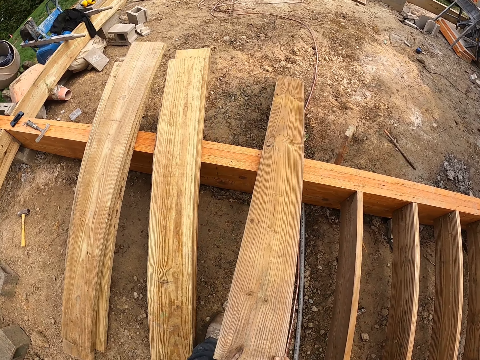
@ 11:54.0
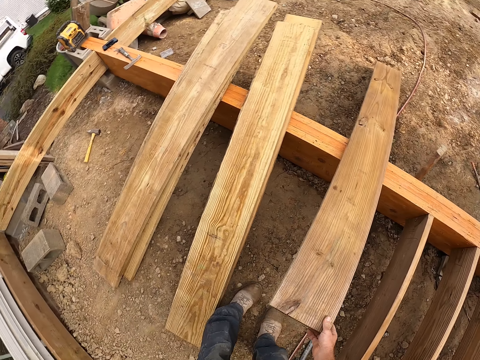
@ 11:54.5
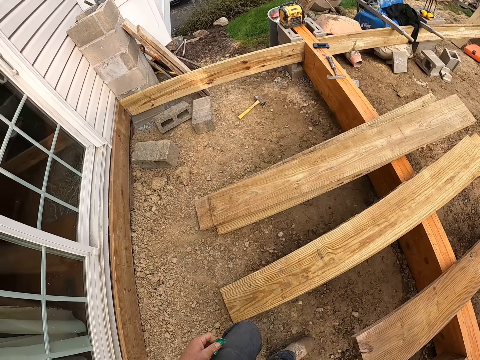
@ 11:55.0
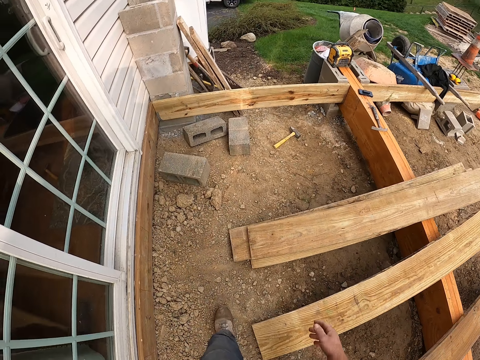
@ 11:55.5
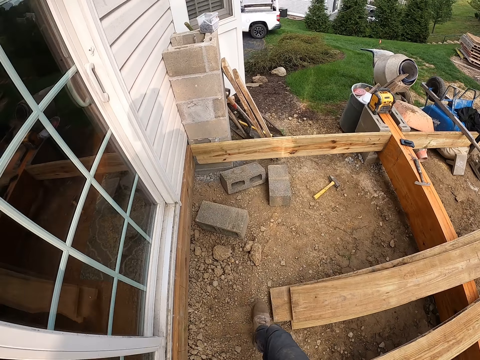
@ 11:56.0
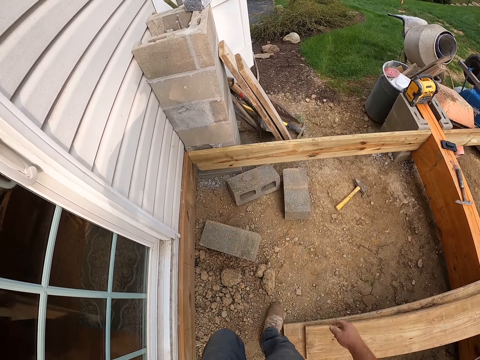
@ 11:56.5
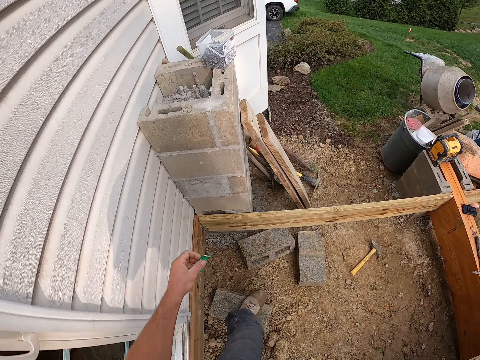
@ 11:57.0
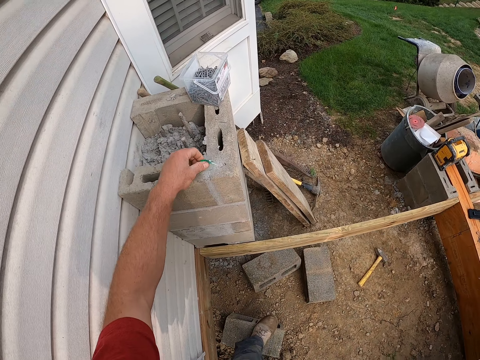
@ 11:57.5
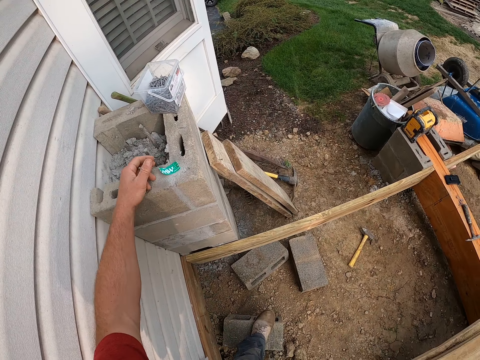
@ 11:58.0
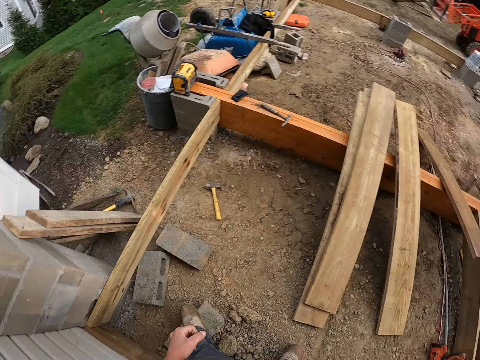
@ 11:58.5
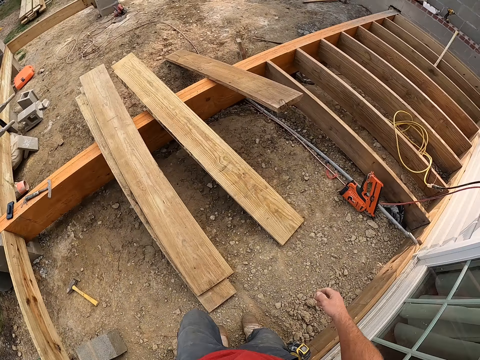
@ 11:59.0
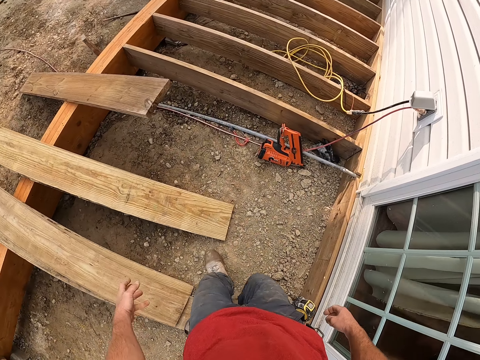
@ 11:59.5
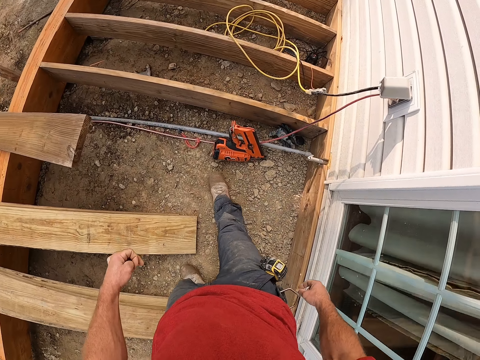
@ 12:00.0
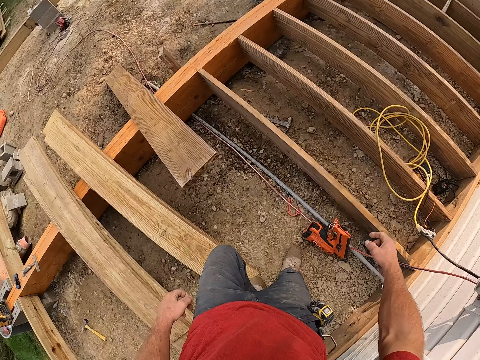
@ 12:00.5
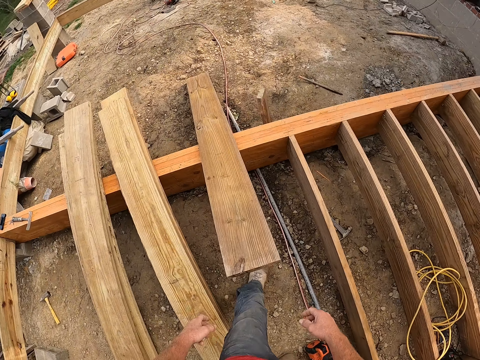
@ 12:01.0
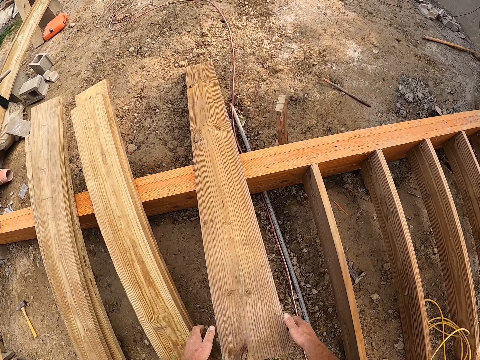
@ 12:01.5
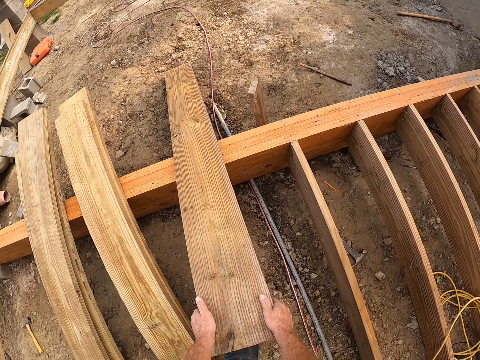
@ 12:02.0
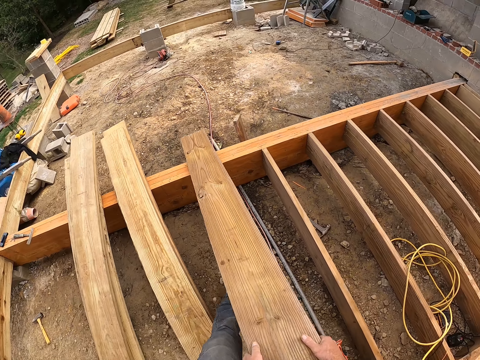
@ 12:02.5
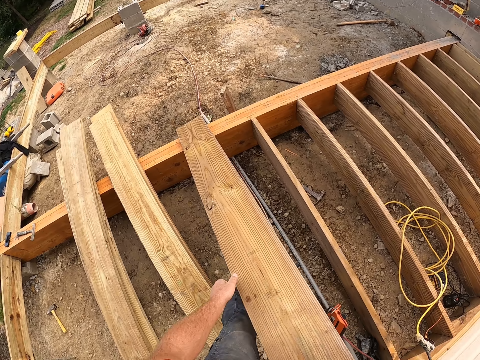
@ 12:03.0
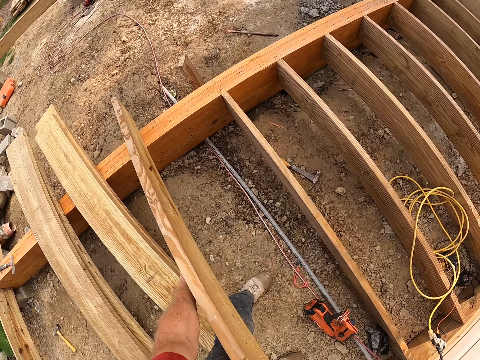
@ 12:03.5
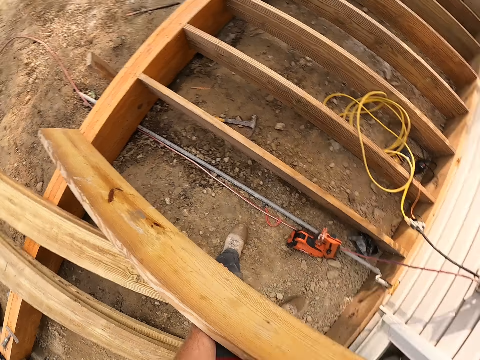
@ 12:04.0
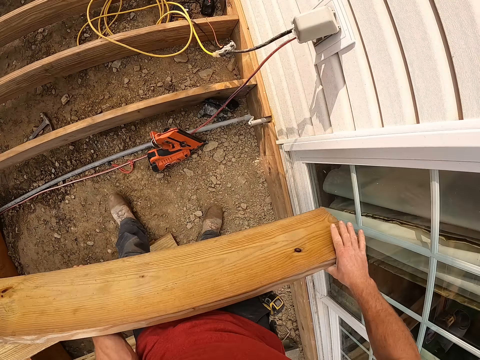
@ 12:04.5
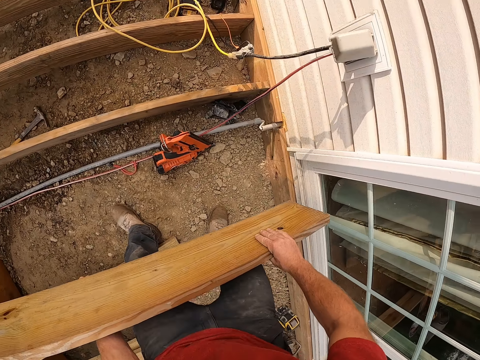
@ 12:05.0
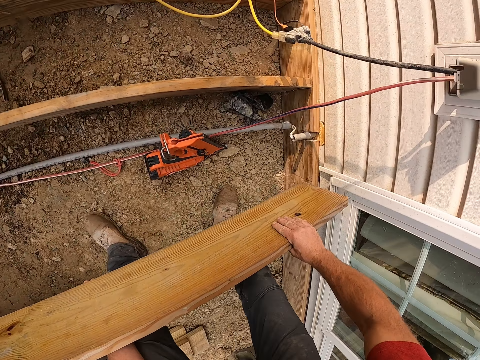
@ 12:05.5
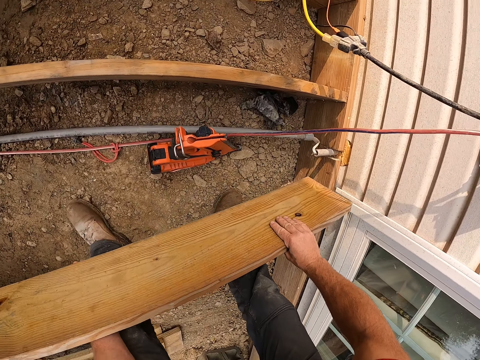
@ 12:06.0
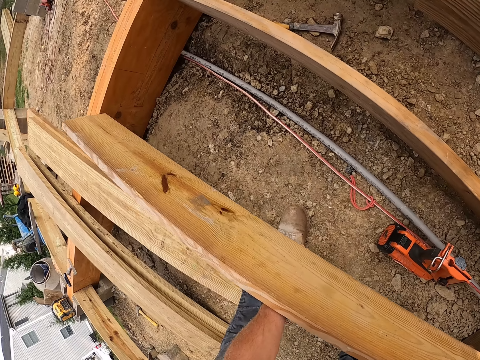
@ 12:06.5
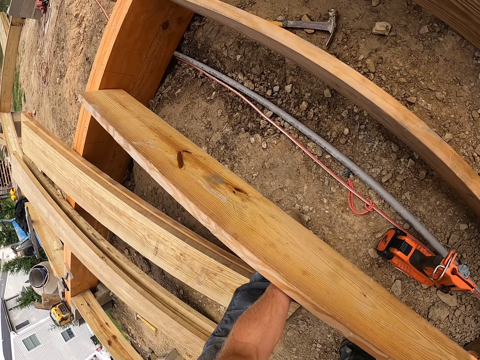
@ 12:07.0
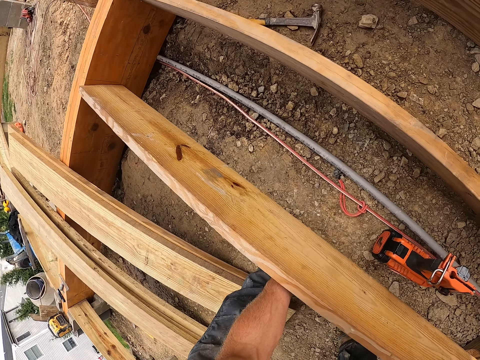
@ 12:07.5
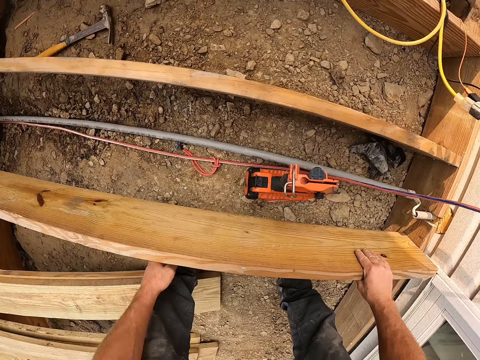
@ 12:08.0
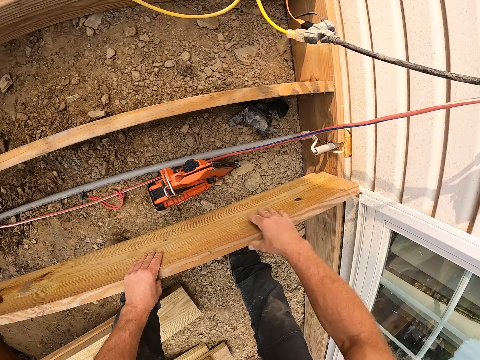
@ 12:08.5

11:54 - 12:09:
The camera wearer walks. They put the pieces of paper on a concrete block. They walk. They carry the wooden plank. They hold the piece of wood, pick up the wood, and place the wooden plank between the wooden frame. They fix the wood on the wooden structure.

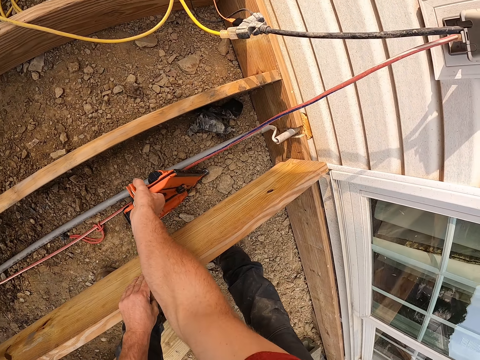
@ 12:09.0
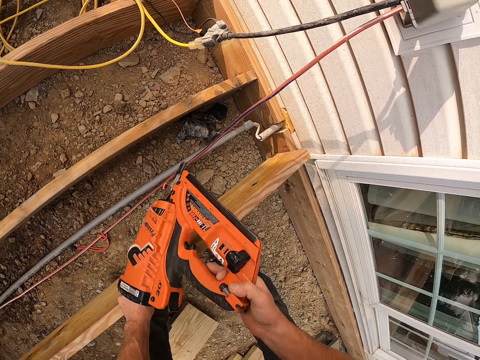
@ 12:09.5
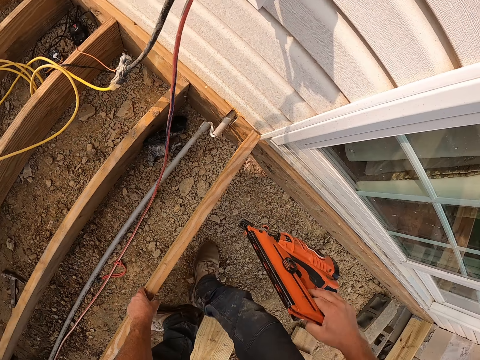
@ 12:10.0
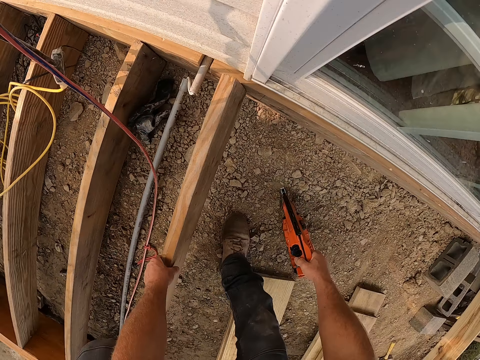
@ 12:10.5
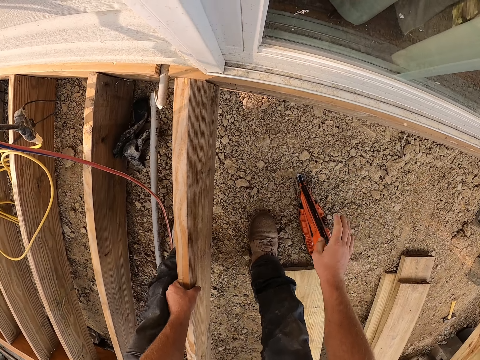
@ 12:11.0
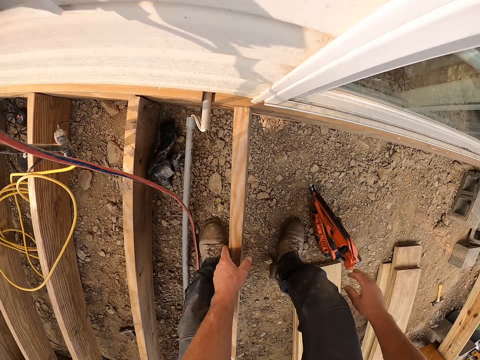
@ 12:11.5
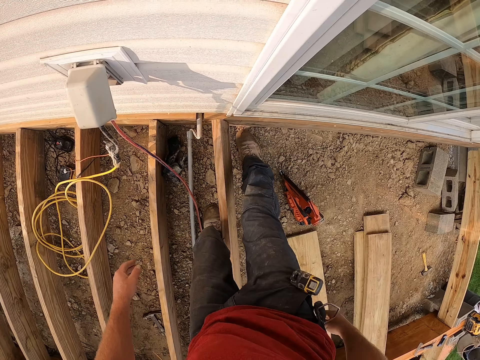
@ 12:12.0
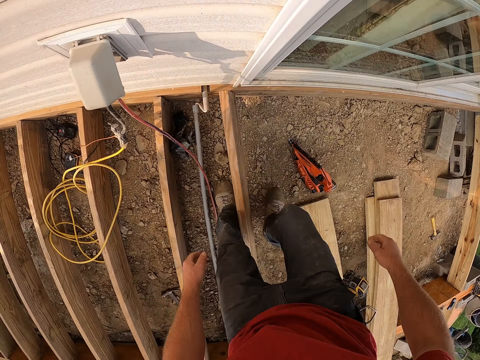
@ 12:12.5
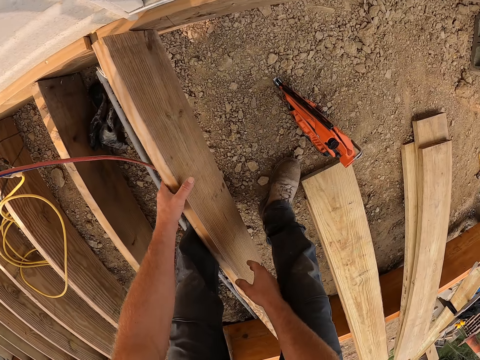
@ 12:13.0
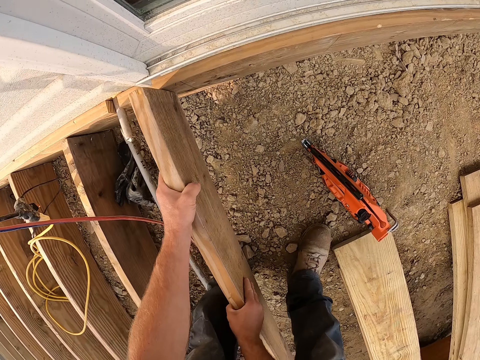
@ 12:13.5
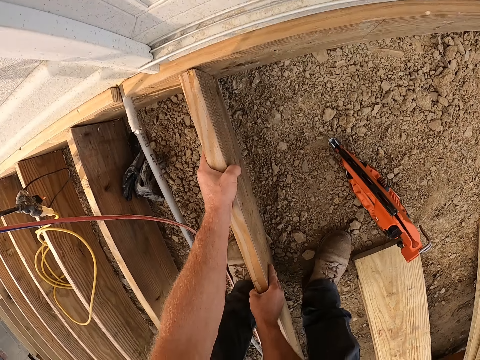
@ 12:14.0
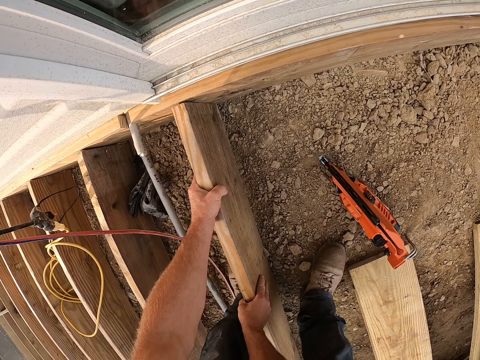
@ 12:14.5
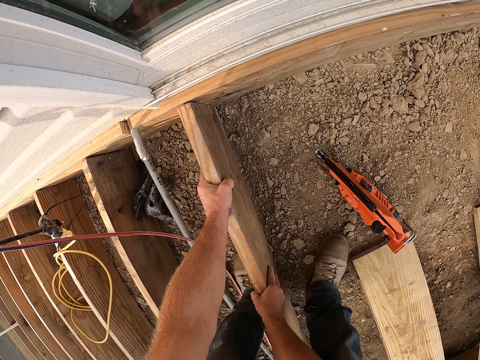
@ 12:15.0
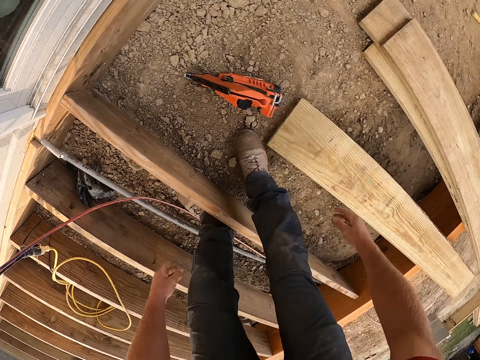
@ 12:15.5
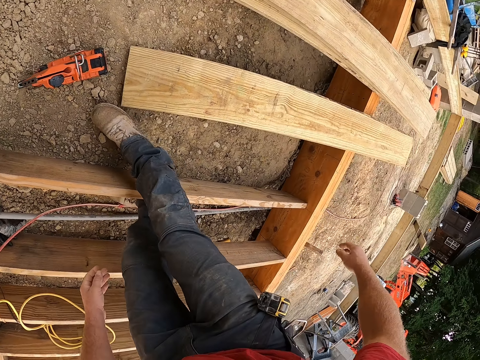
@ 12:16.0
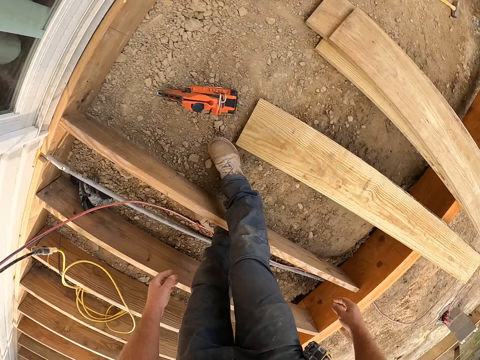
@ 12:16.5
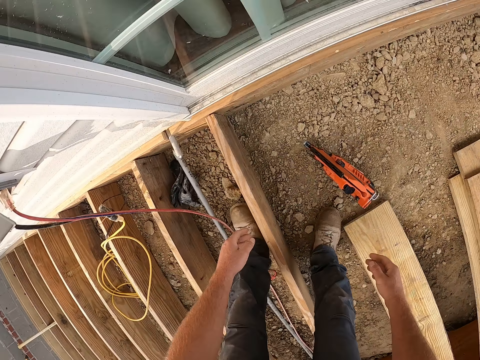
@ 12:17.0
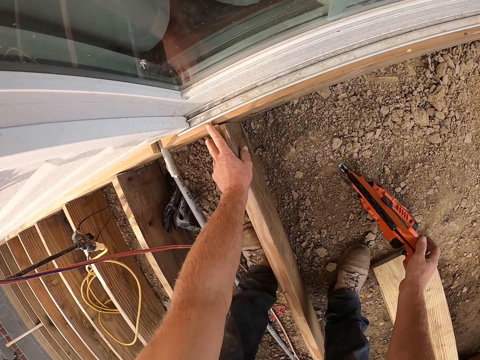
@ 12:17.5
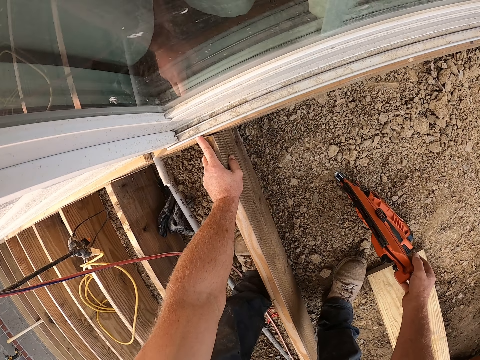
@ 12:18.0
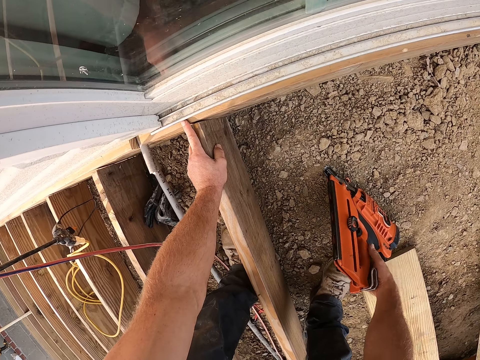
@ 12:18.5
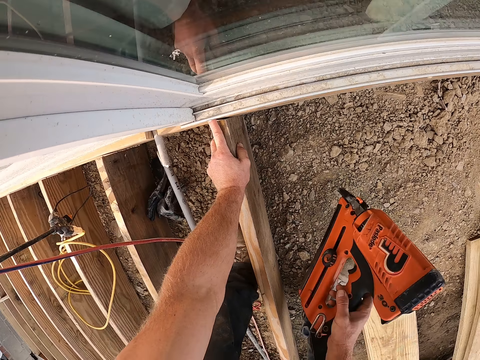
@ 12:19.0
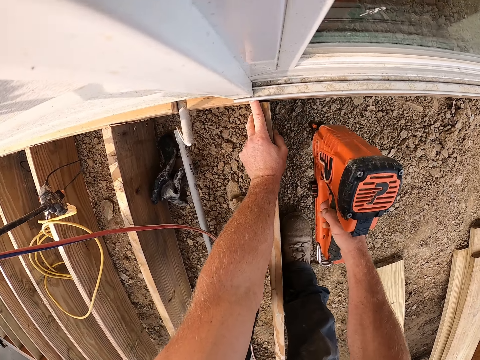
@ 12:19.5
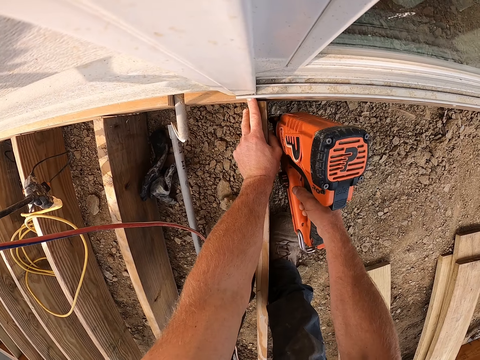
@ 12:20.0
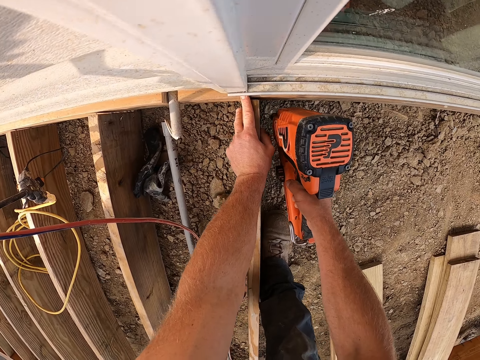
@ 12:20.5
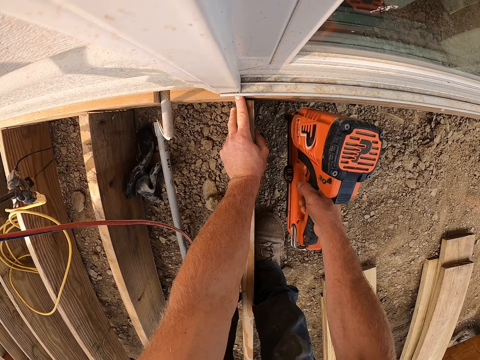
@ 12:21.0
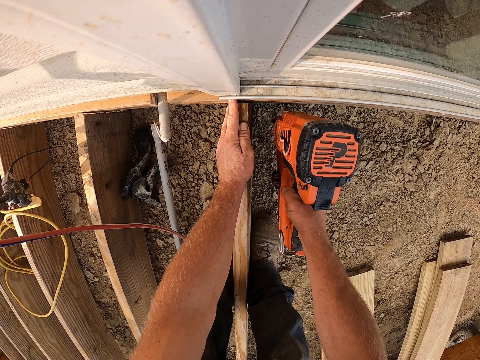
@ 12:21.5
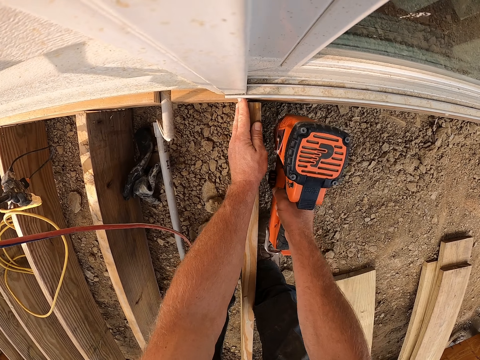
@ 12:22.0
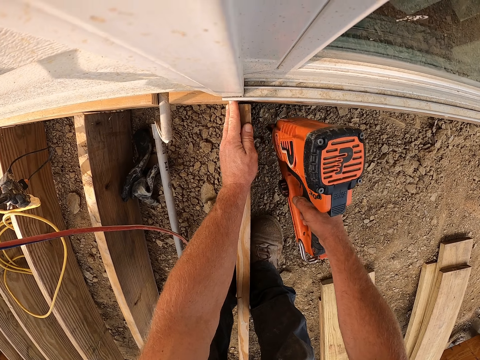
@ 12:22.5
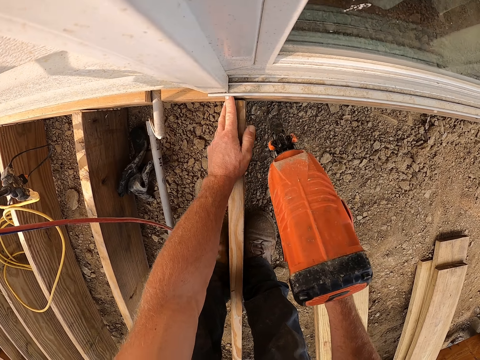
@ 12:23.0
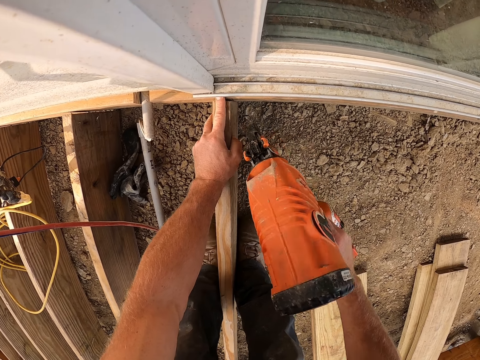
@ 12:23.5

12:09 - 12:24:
The camera wearer picks up a drill machine from the ground. He drops the drill machine on the ground. He clears the ground with his right leg. He presses the wooden plank with his hands. He fixes the wood on the wooden structure and looks around. He picks up the drill machine from the ground. He hits the wooden plank with the drill machine.
